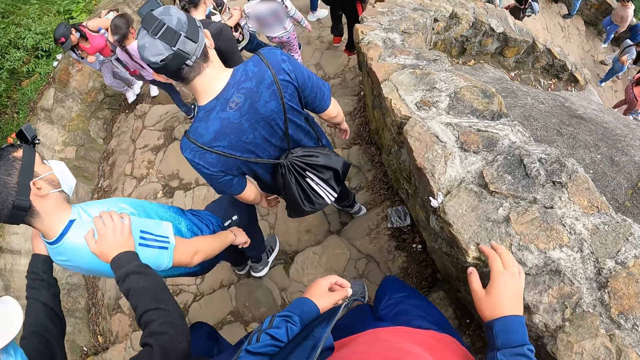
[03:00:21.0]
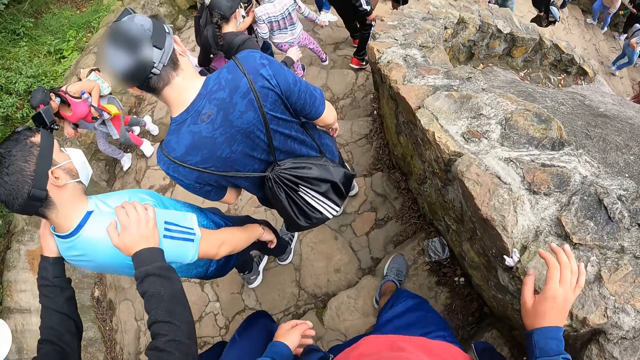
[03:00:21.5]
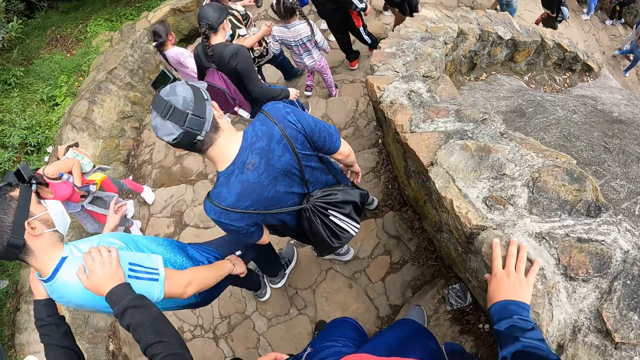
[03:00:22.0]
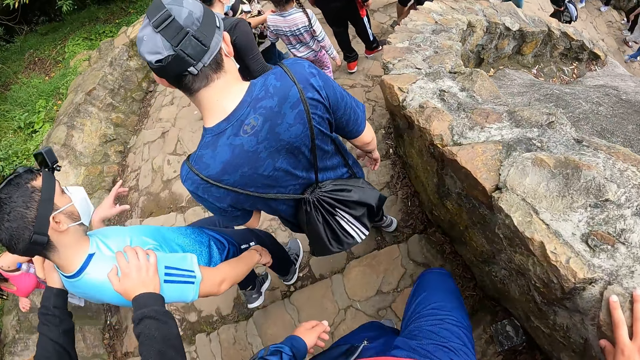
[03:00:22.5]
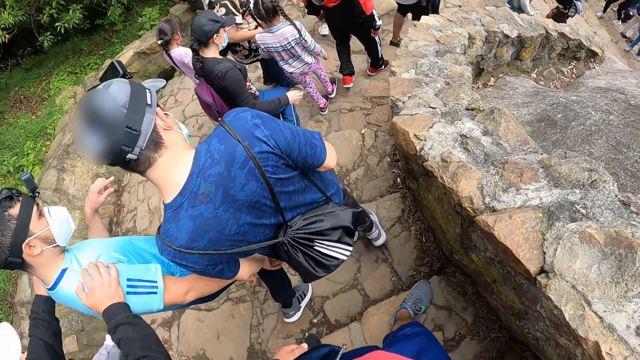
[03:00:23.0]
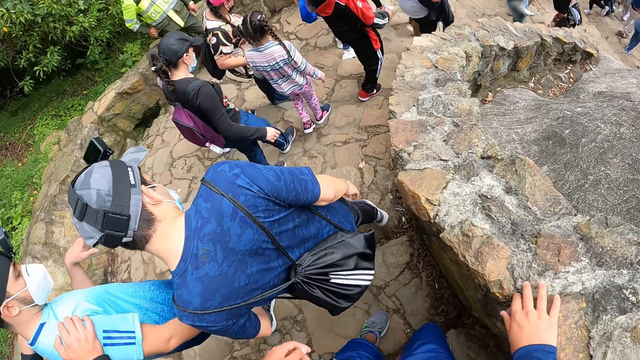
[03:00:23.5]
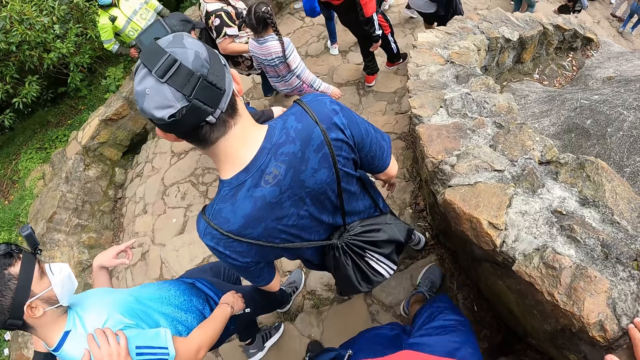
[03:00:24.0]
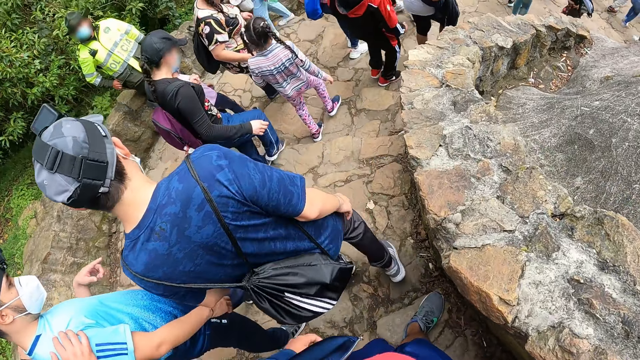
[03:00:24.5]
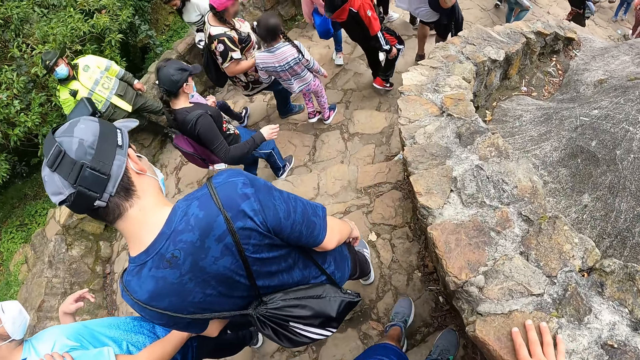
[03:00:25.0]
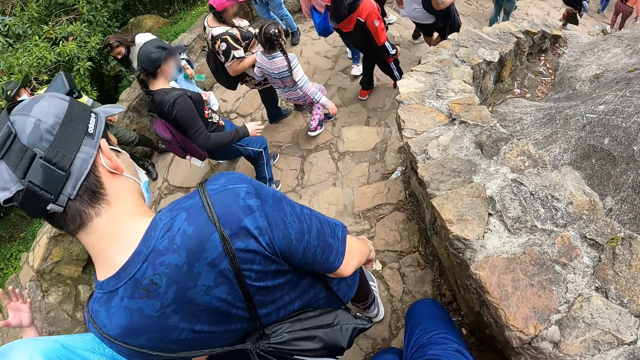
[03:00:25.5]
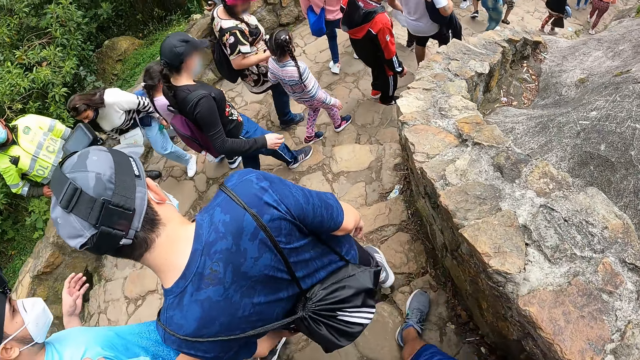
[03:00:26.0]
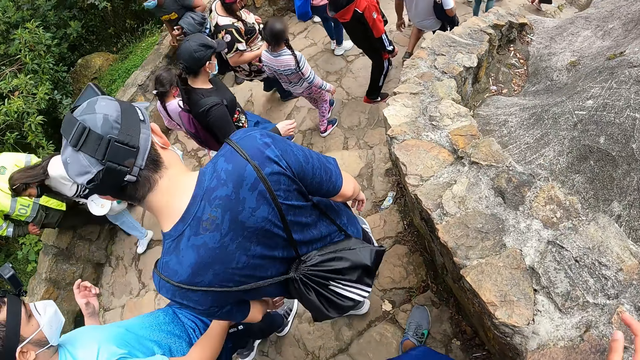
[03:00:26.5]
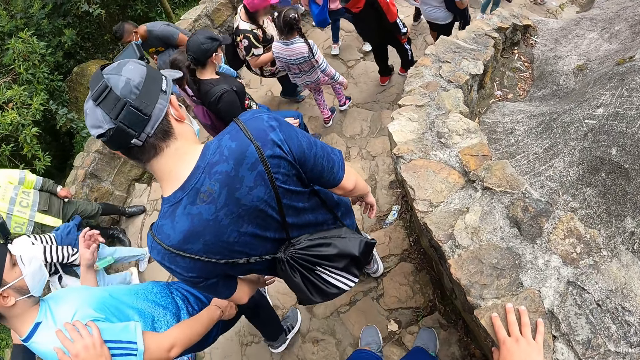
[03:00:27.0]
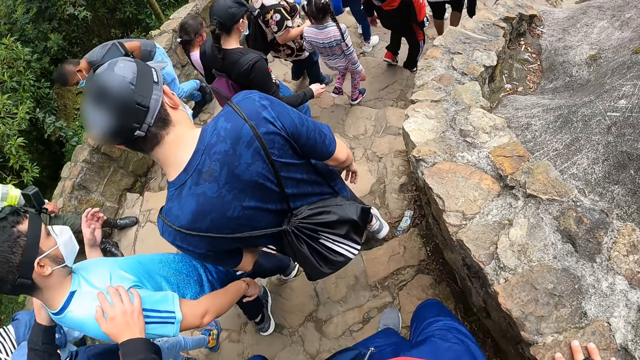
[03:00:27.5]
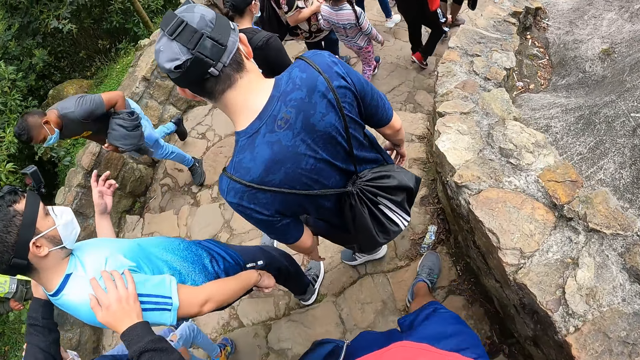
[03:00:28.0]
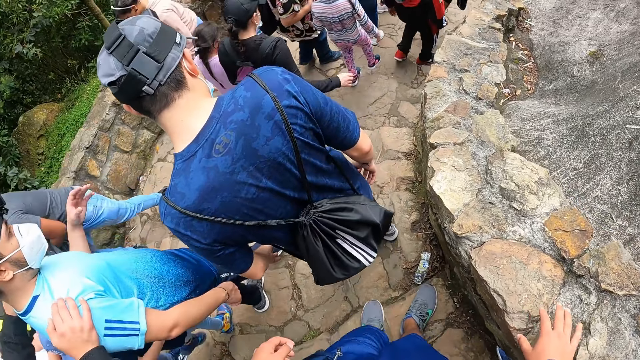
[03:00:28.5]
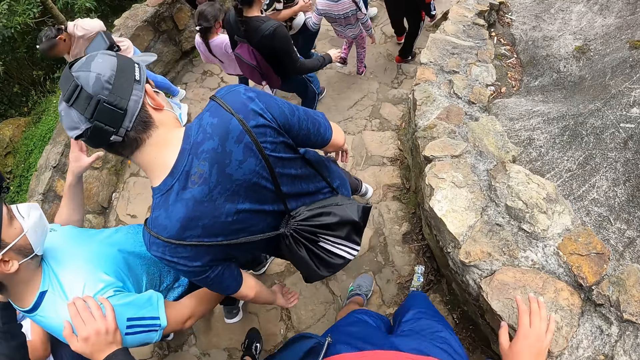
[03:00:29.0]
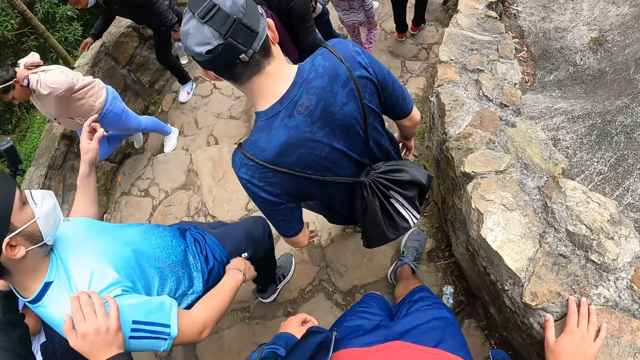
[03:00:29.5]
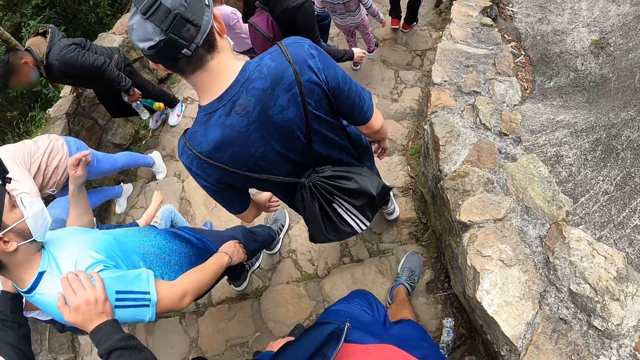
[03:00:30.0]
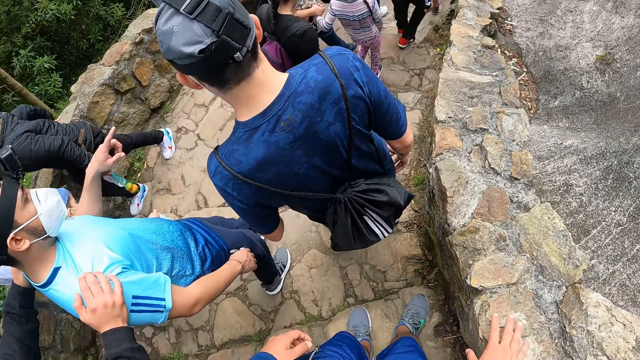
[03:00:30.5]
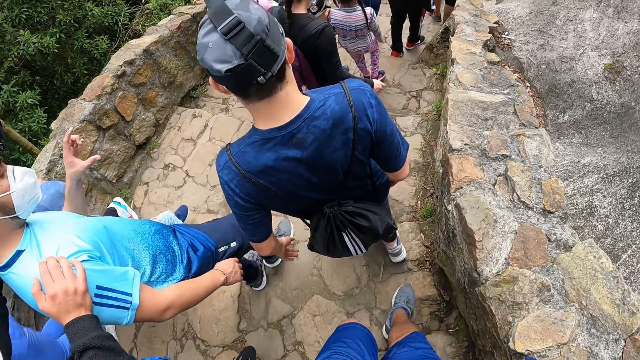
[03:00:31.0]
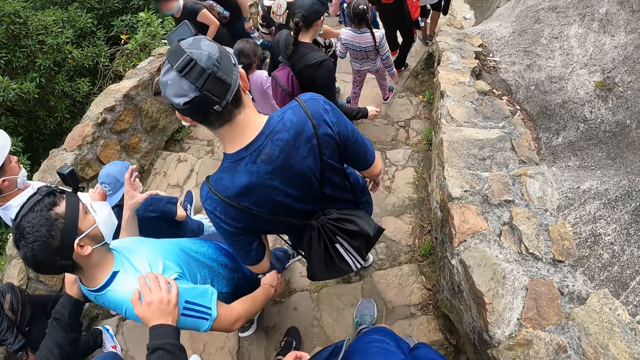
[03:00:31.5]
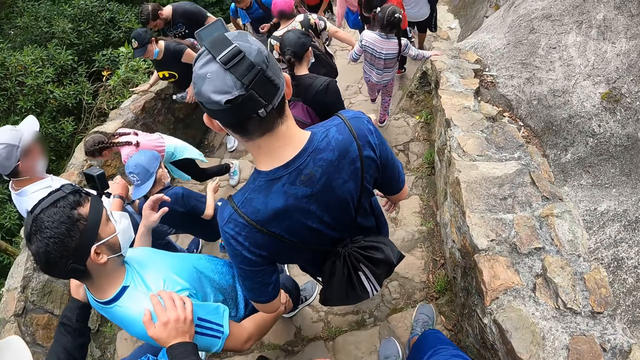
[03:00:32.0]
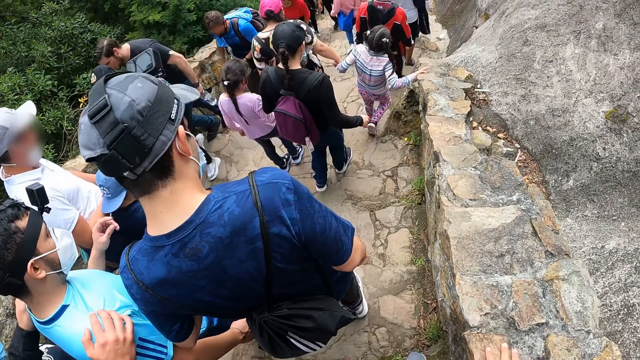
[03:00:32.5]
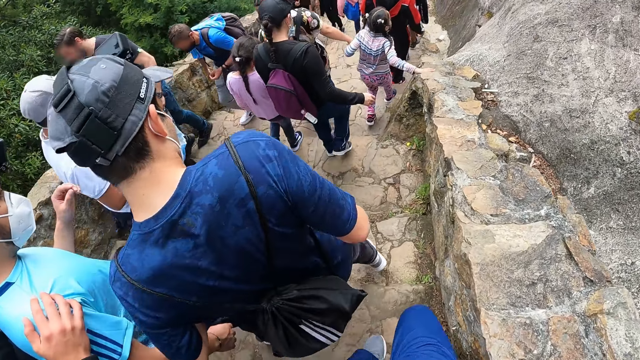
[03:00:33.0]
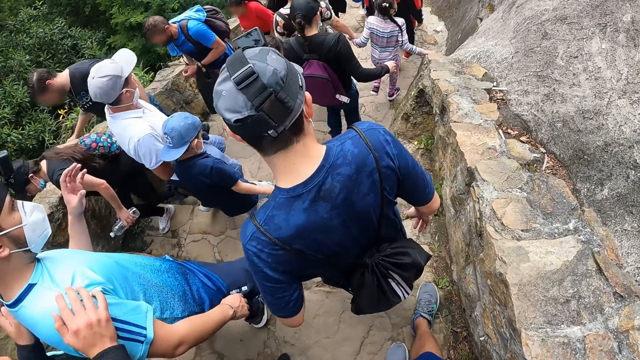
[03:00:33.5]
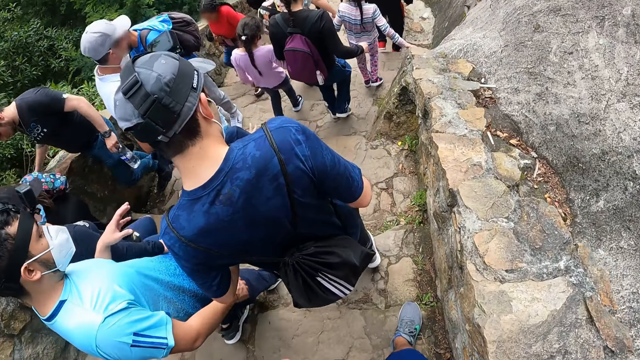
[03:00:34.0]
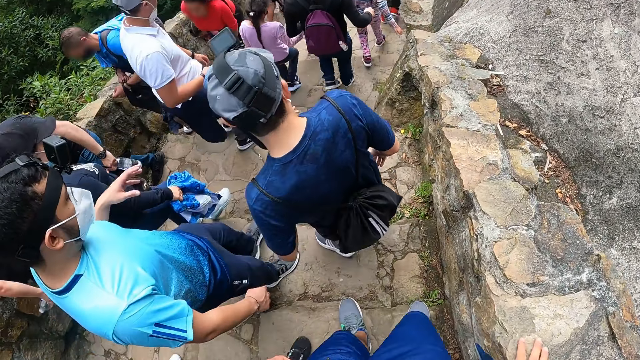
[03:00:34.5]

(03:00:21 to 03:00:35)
The camera wearer touches the short fence with his right hand. He touches it repeatedly.

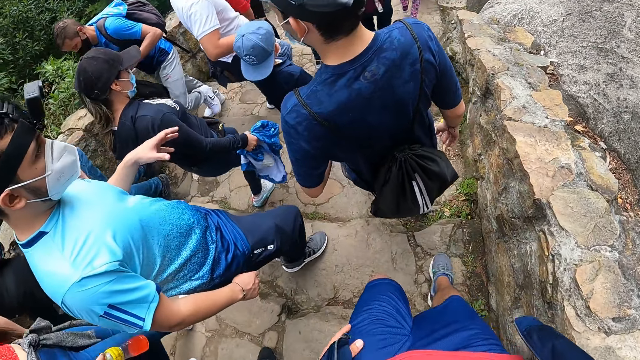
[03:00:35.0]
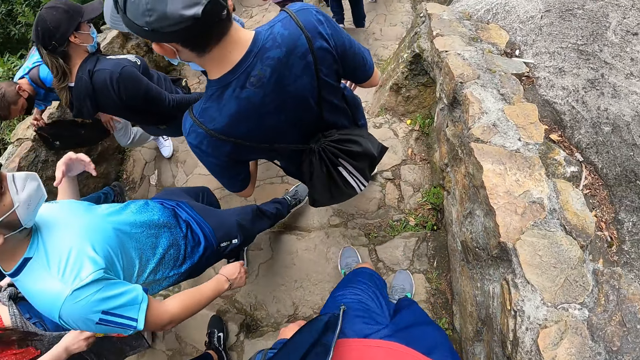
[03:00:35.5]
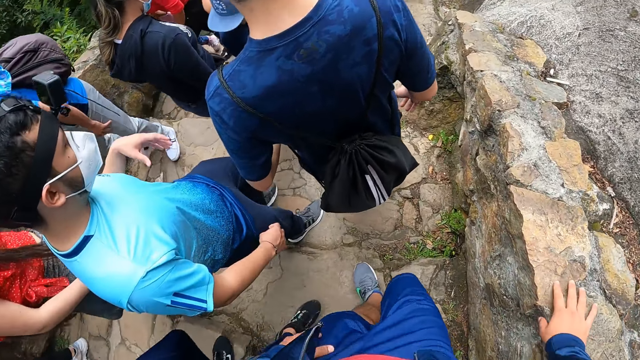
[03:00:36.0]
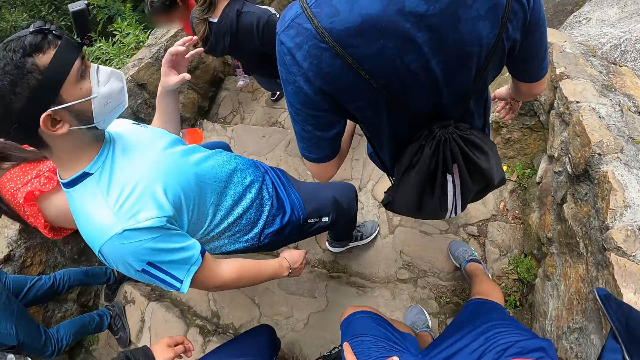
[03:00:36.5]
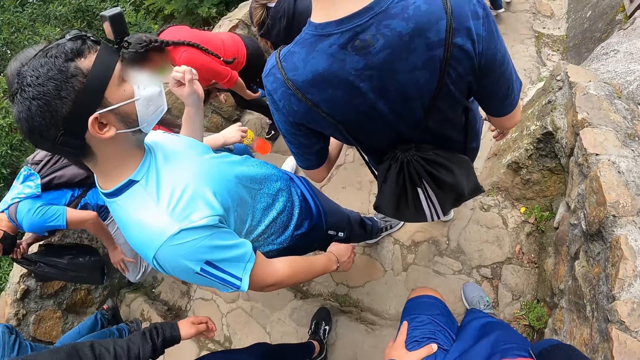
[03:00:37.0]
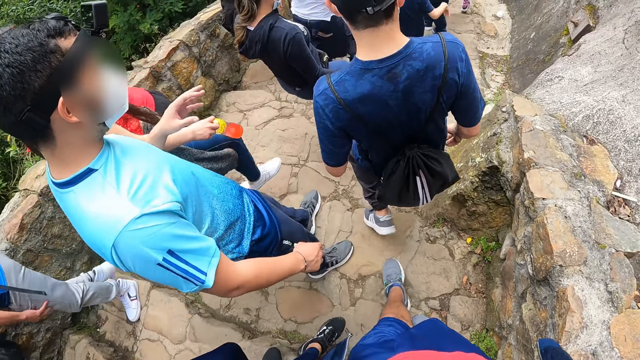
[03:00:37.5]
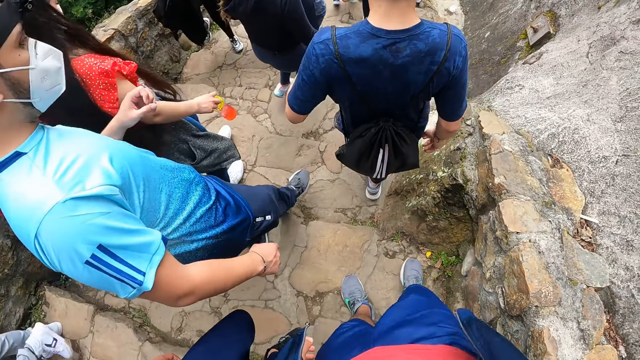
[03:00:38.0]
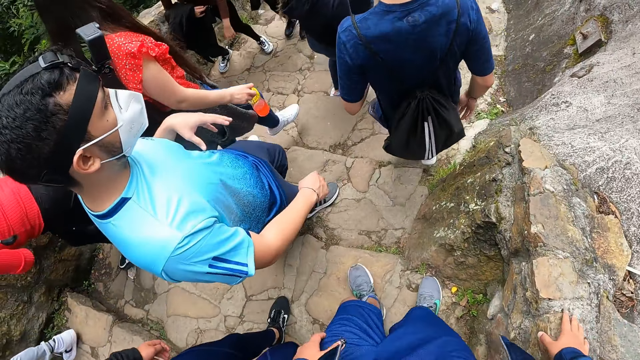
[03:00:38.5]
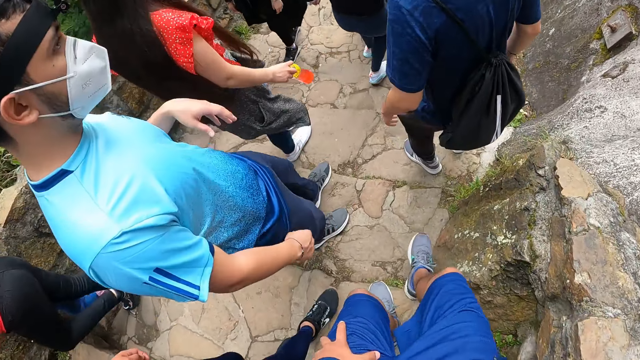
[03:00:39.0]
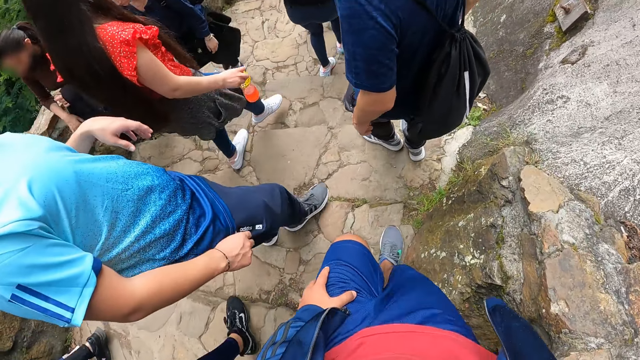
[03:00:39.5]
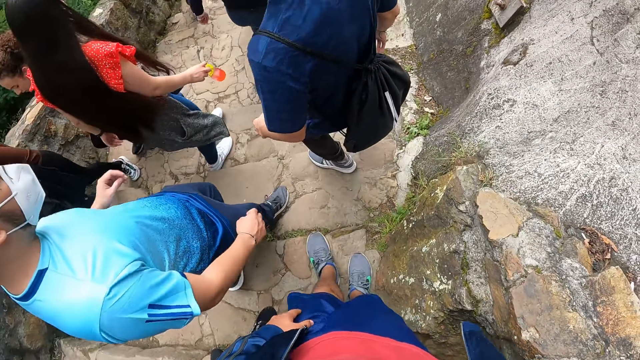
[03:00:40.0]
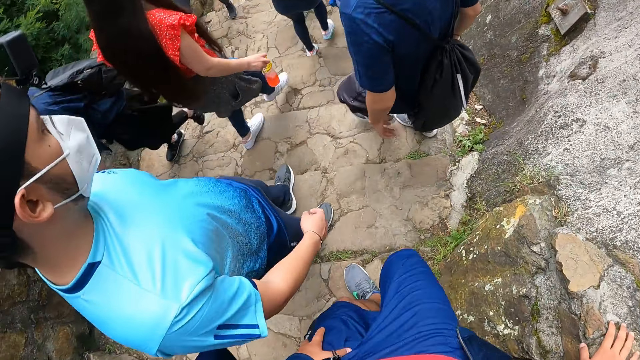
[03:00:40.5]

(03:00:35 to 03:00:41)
The camera wearer touches the short fence with his right hand. He touches it repeatedly.
